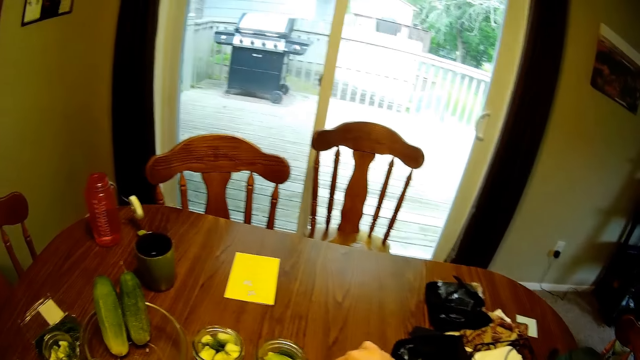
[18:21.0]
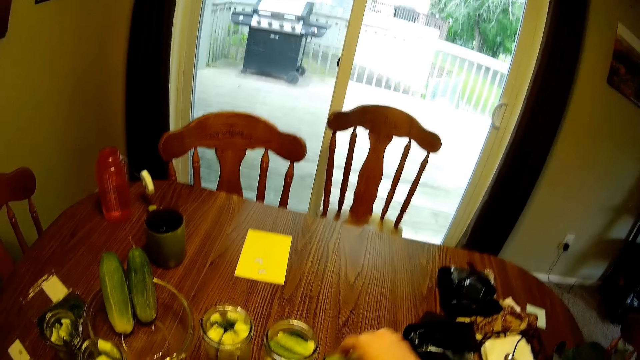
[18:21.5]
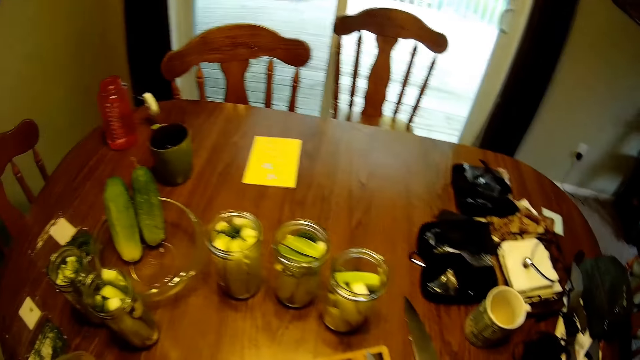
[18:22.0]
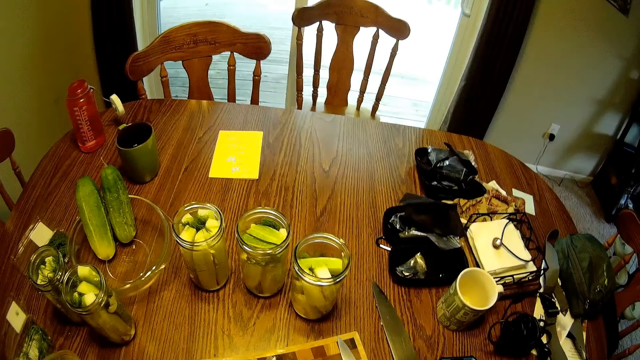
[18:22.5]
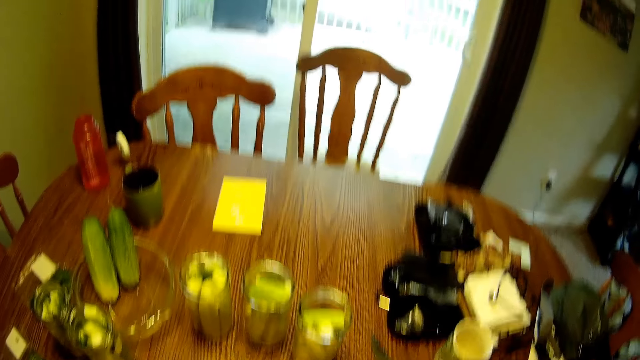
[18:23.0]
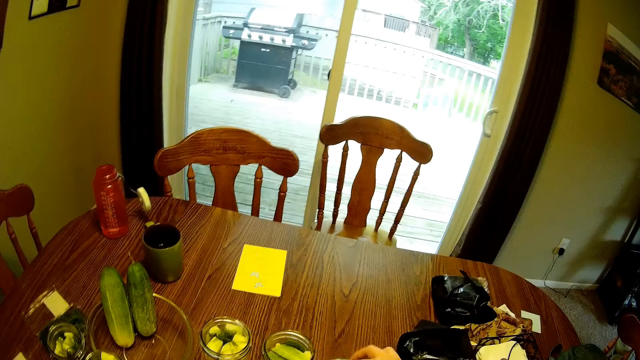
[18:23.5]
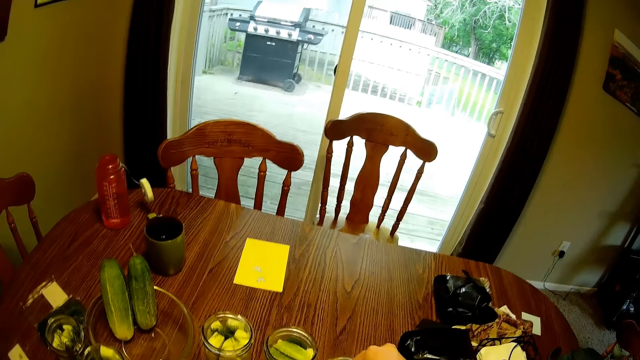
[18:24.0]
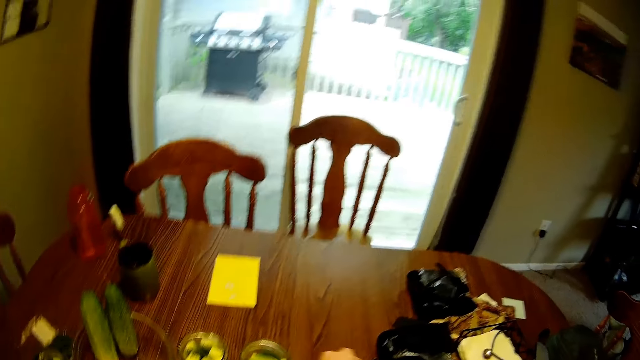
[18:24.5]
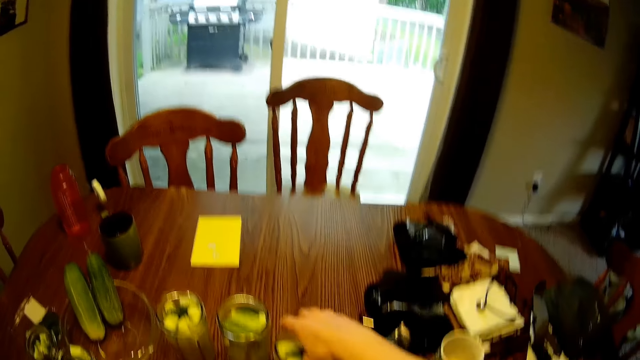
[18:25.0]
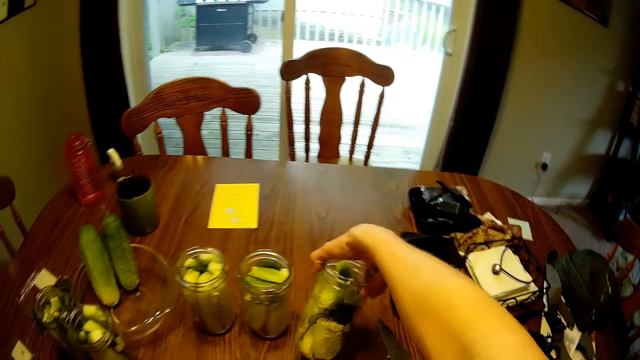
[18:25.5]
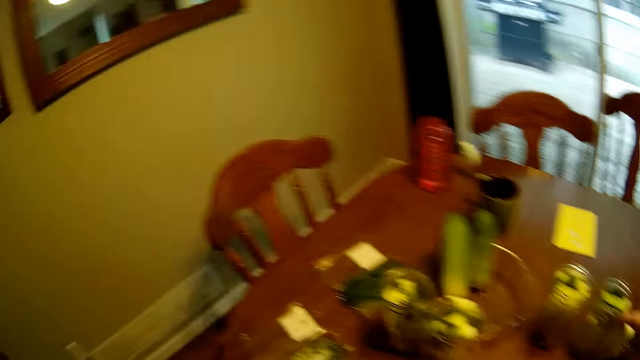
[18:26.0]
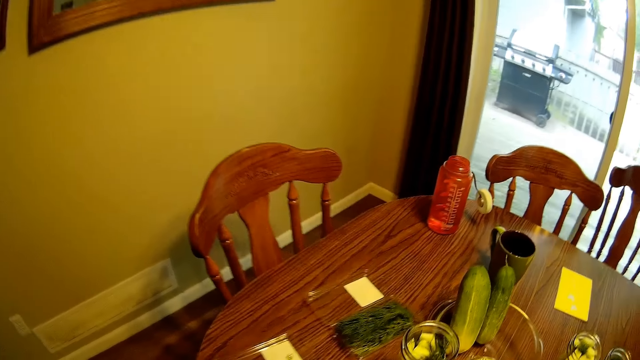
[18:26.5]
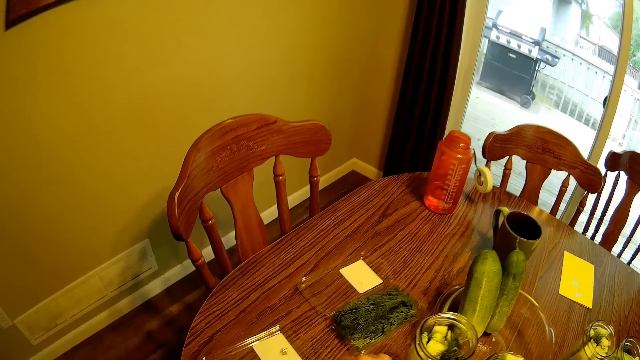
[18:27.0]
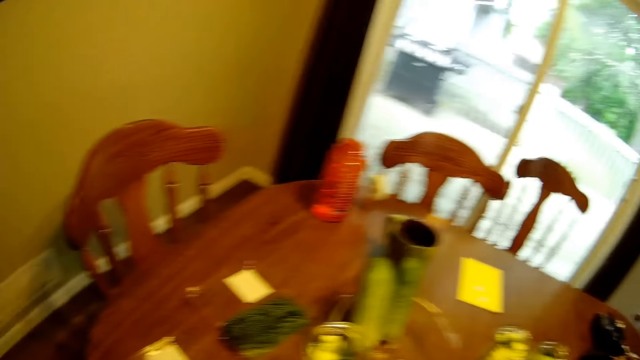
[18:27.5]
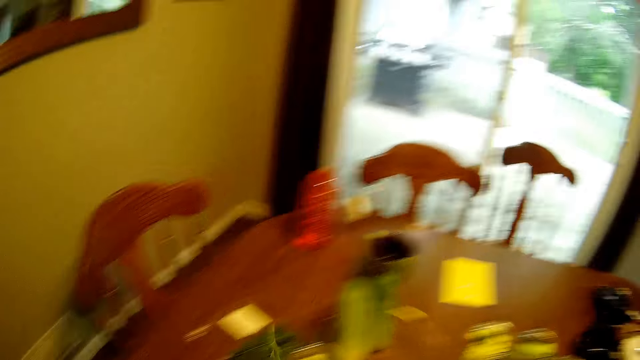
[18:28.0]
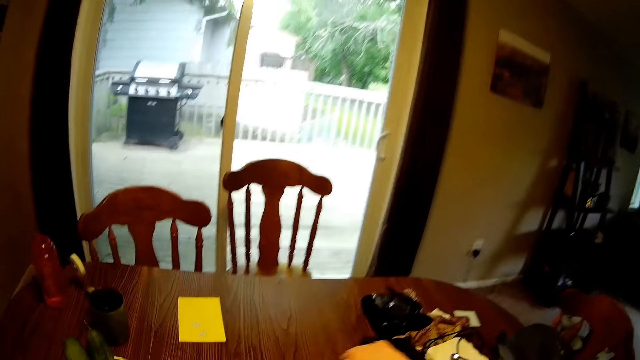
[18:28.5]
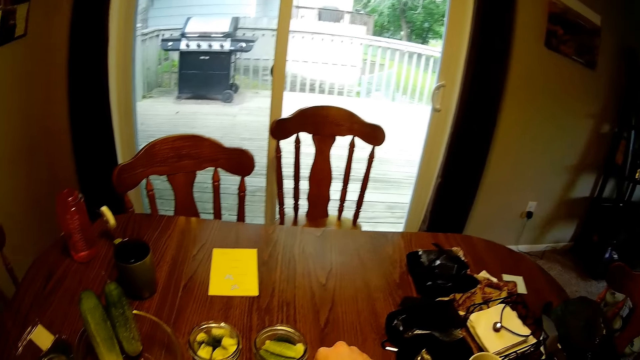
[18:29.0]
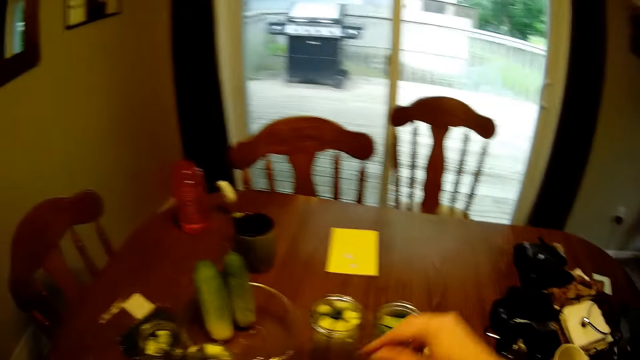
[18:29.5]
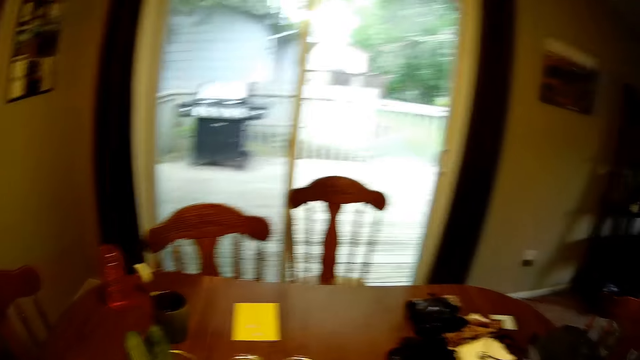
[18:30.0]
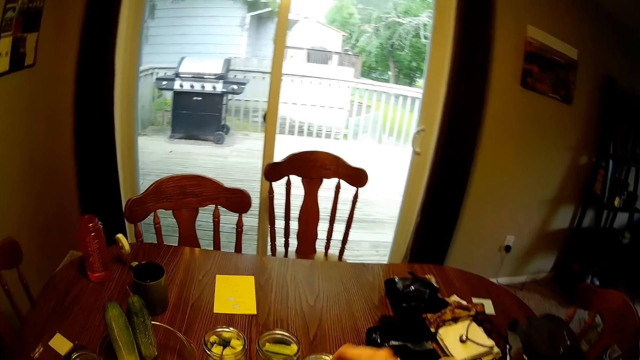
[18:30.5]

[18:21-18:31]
The camera wearer drops a fruit into the glass jar. They rotate the glass jar. They drop a fruit into the glass jar.

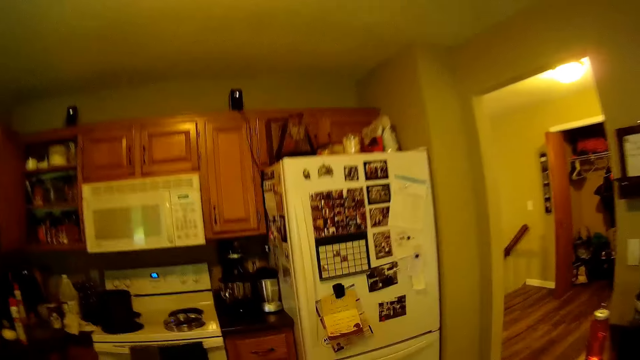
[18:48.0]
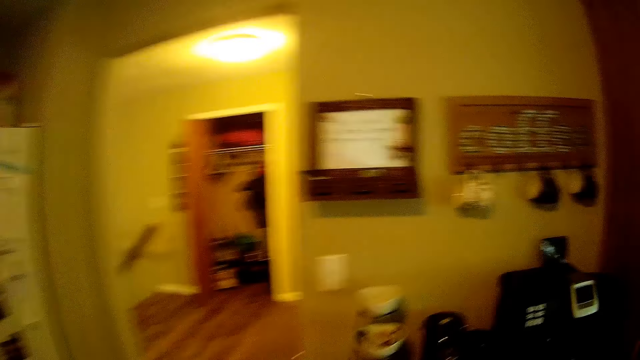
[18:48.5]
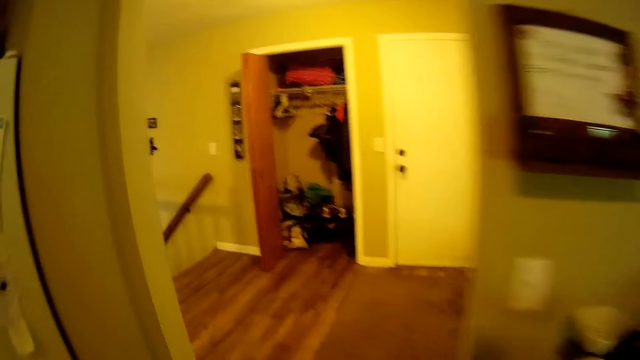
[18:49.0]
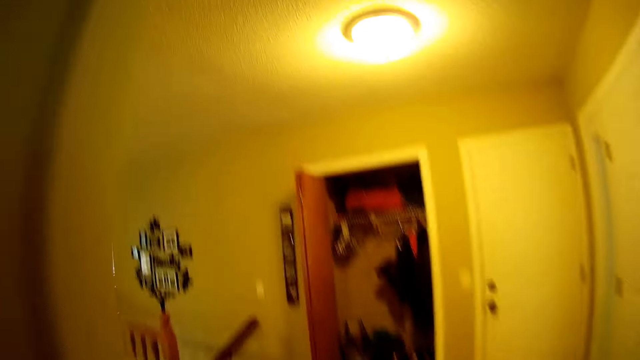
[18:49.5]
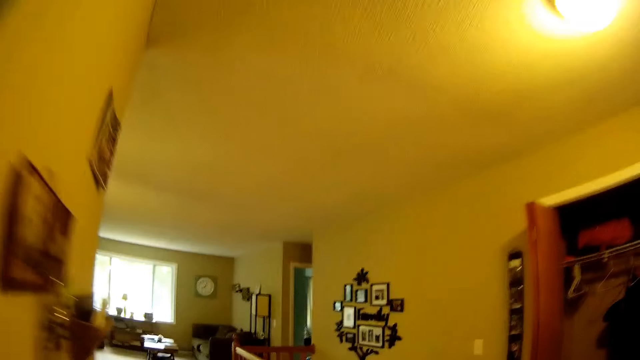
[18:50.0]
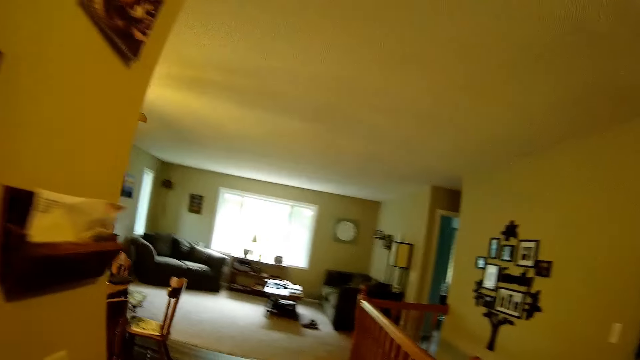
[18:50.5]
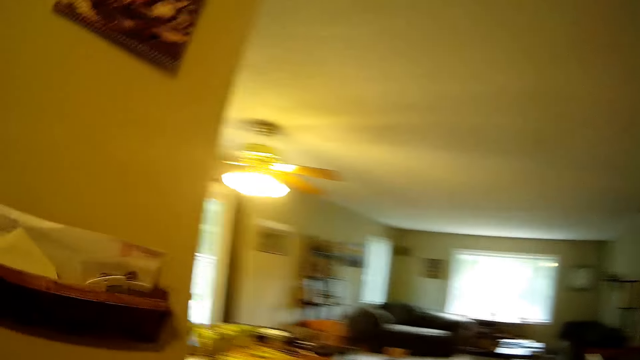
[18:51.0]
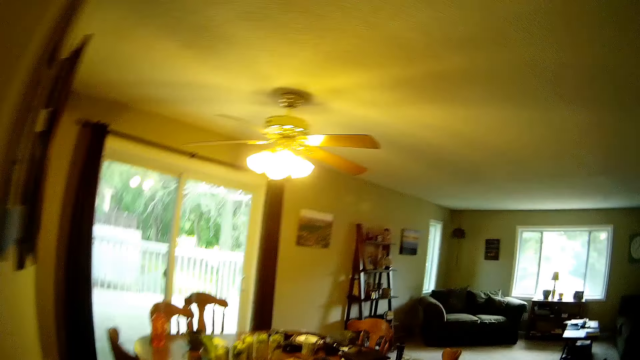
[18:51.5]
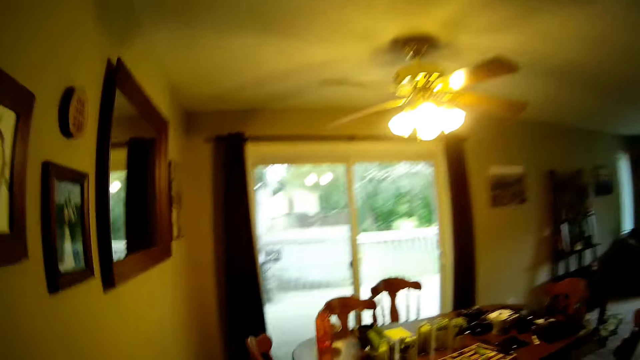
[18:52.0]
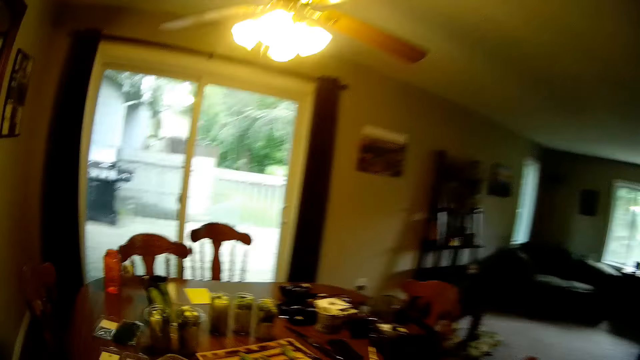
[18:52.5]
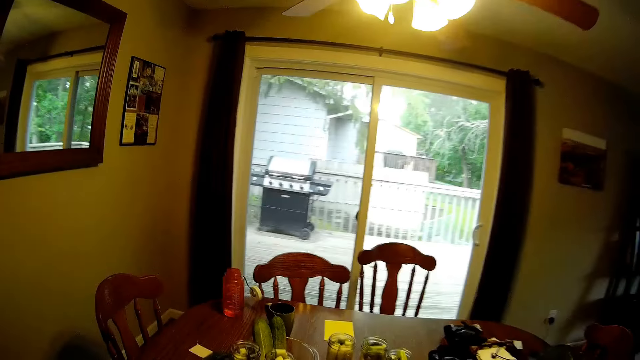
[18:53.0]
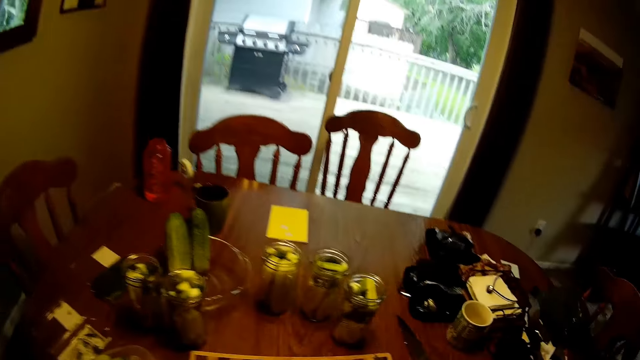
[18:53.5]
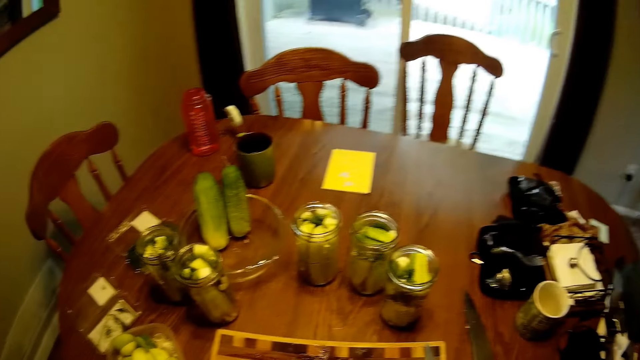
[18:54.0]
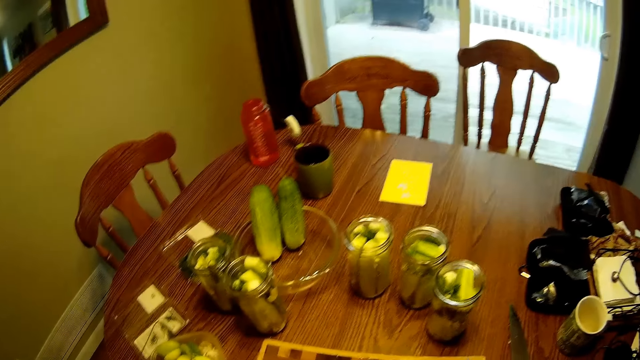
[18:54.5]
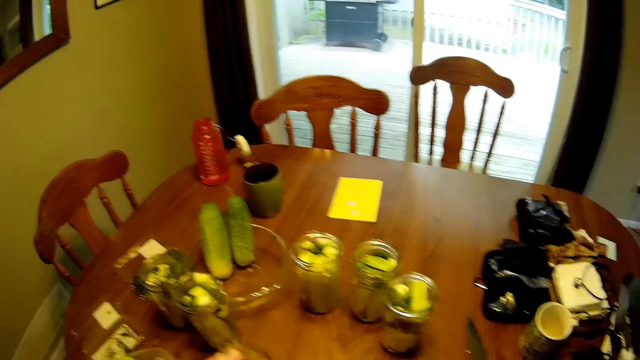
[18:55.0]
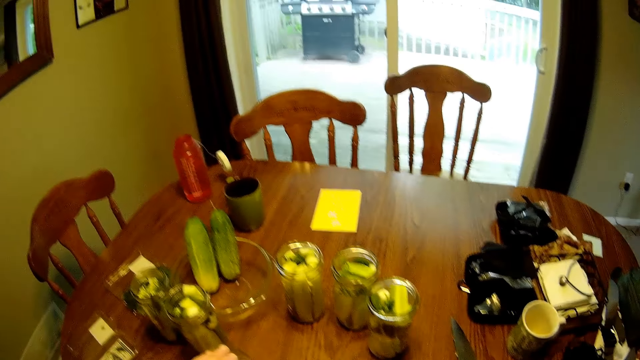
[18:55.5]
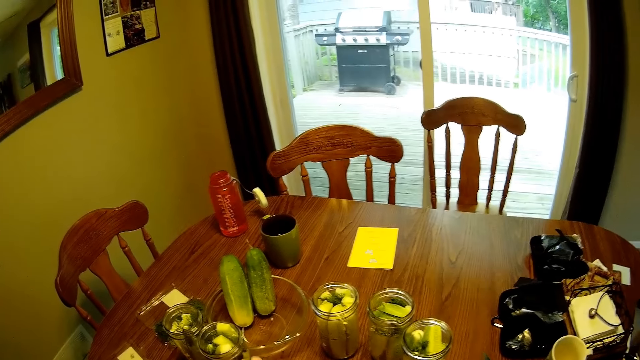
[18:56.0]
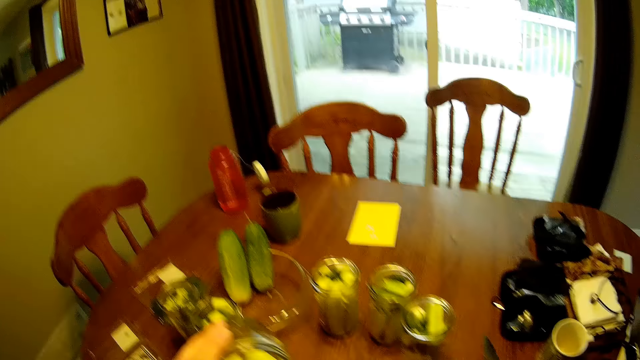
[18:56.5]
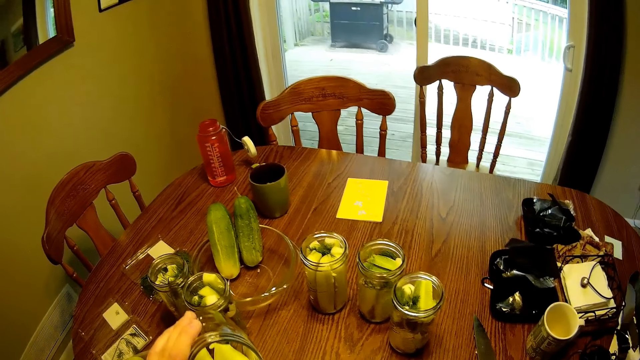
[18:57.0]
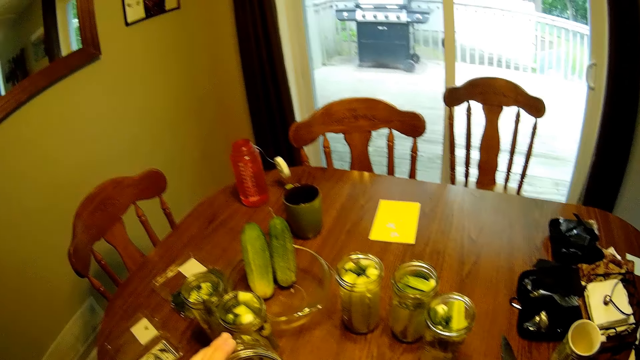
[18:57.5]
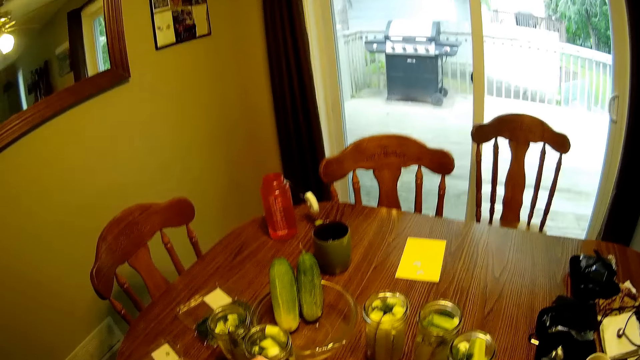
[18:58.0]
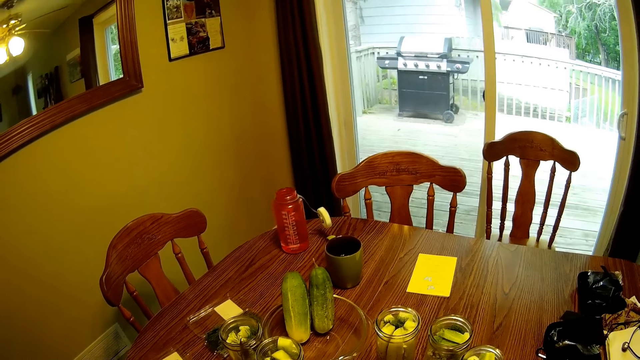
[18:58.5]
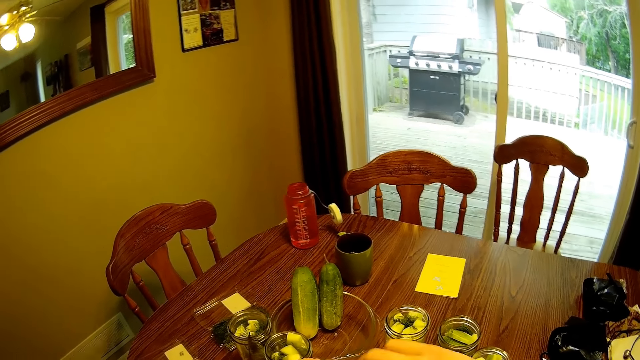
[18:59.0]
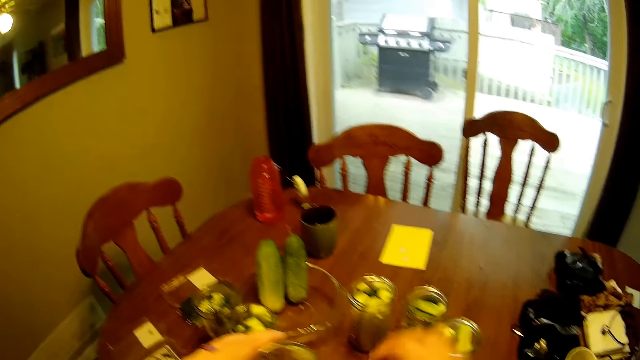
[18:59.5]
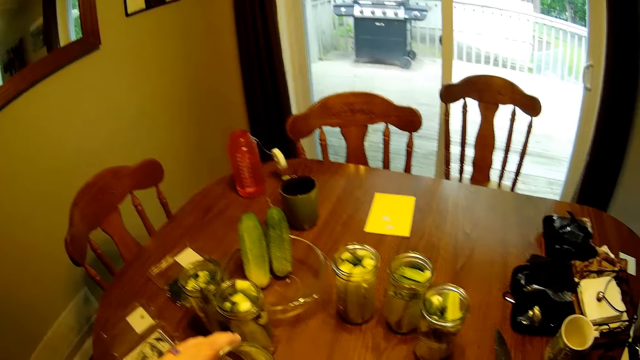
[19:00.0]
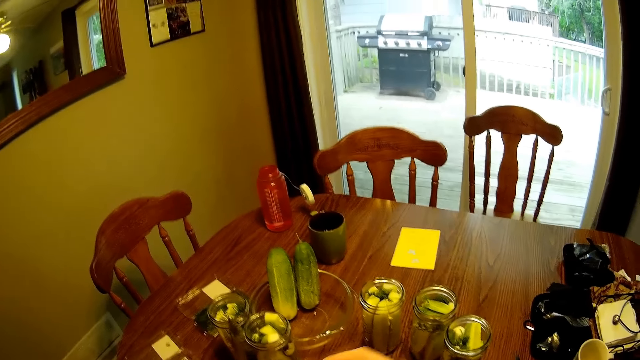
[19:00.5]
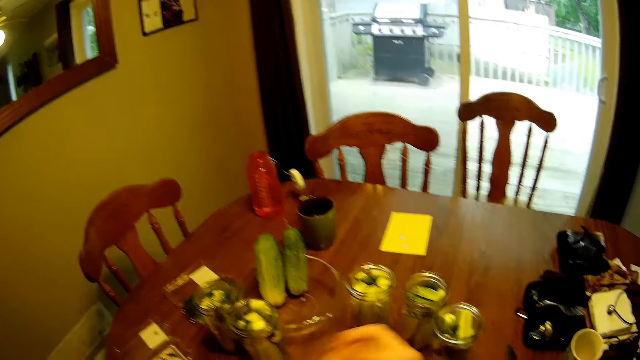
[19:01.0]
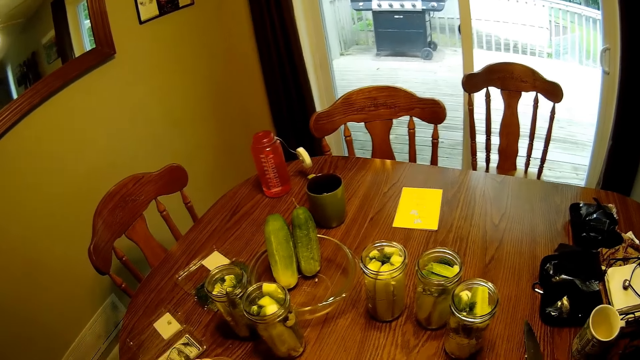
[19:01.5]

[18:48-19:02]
The camera wearer walks towards the dining table. They pour water from a jug. They pick up the jar. They place the fruit in the jar.
